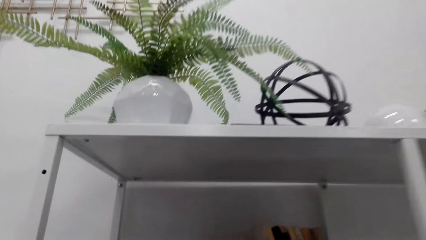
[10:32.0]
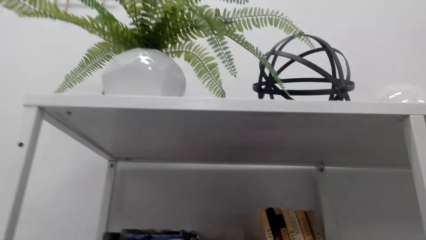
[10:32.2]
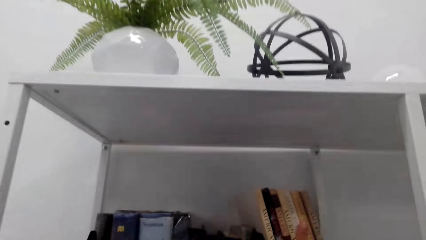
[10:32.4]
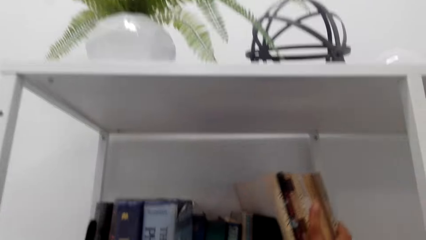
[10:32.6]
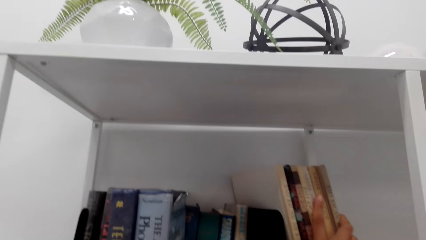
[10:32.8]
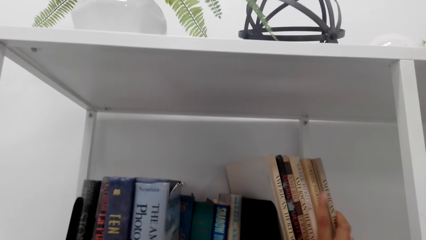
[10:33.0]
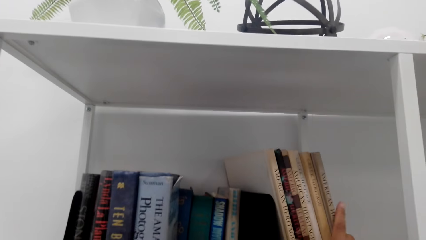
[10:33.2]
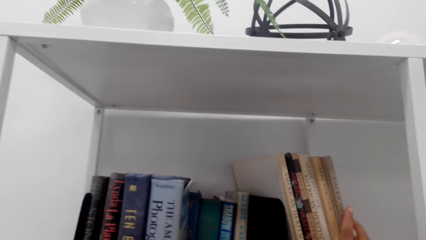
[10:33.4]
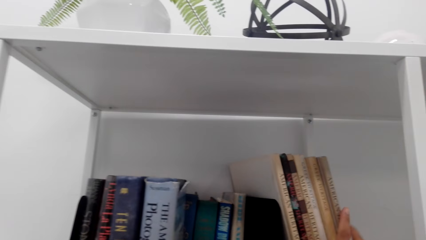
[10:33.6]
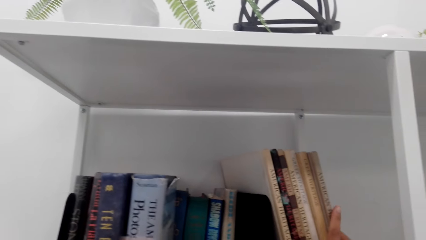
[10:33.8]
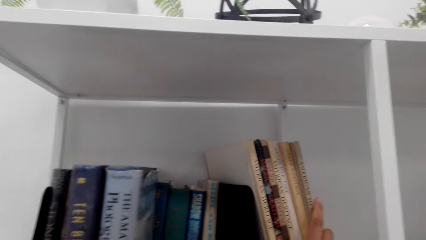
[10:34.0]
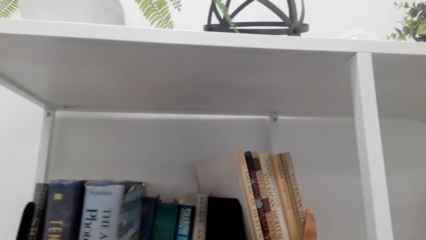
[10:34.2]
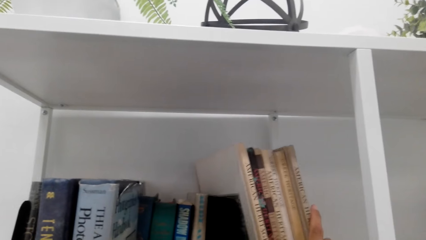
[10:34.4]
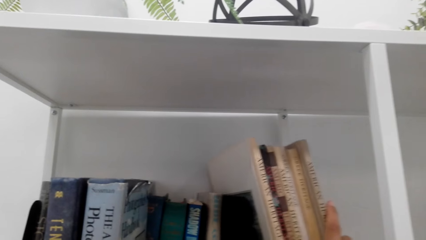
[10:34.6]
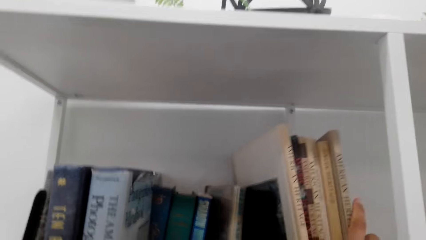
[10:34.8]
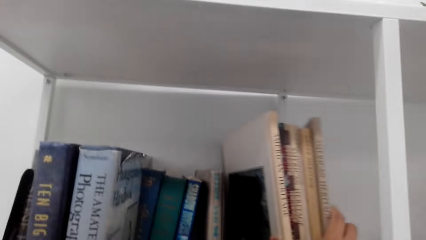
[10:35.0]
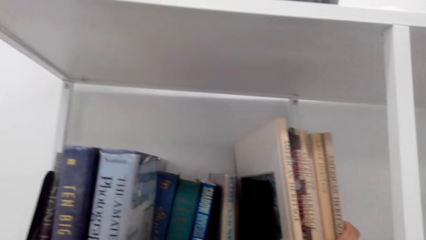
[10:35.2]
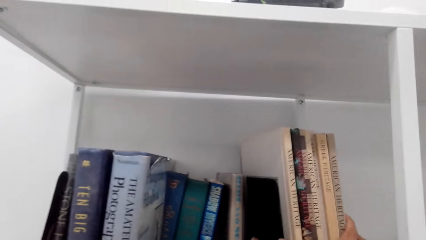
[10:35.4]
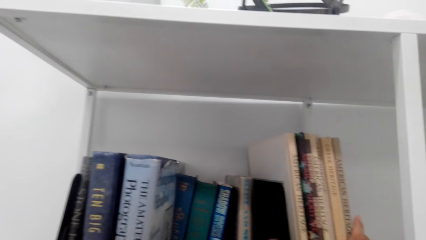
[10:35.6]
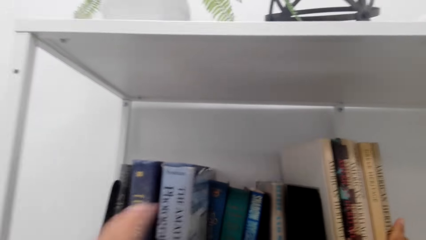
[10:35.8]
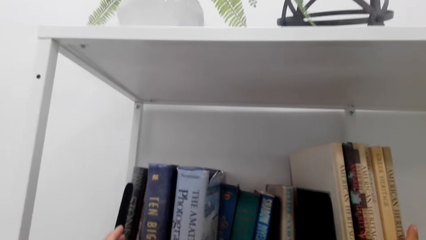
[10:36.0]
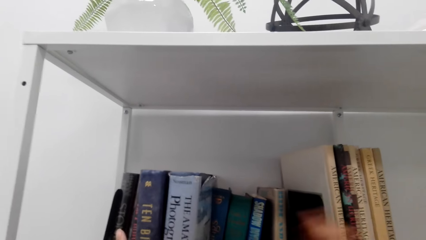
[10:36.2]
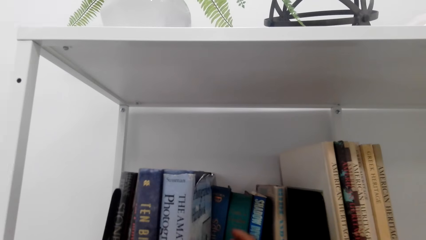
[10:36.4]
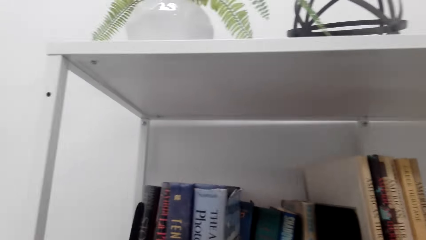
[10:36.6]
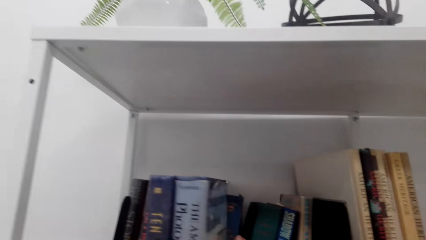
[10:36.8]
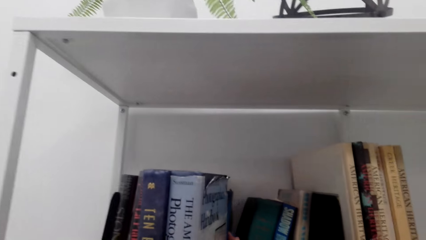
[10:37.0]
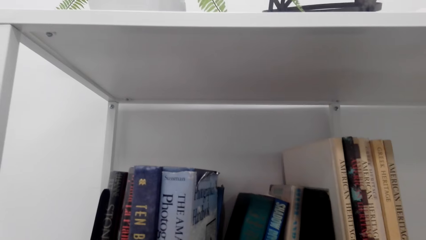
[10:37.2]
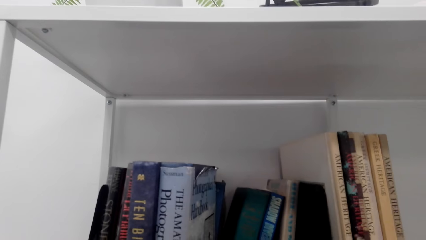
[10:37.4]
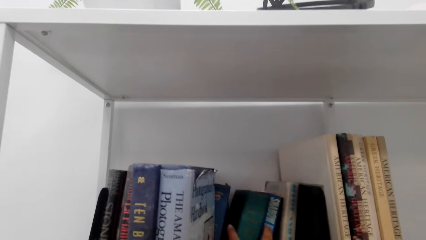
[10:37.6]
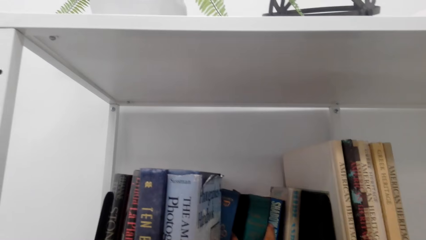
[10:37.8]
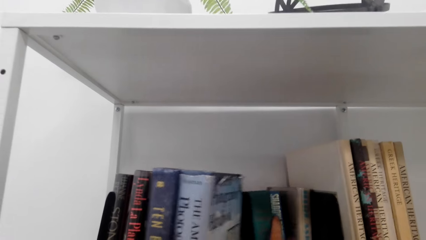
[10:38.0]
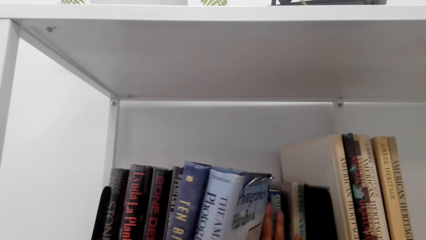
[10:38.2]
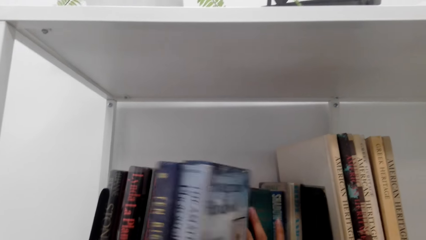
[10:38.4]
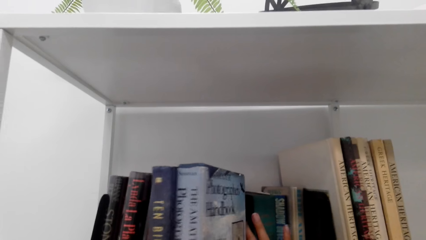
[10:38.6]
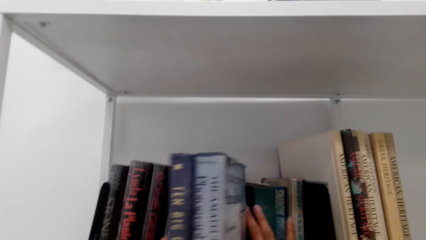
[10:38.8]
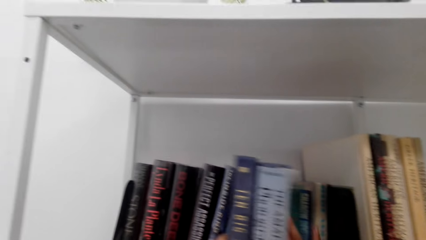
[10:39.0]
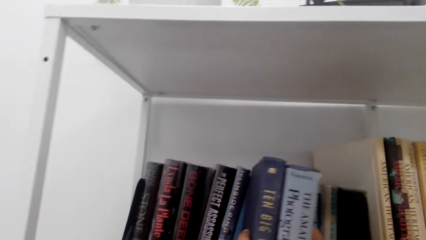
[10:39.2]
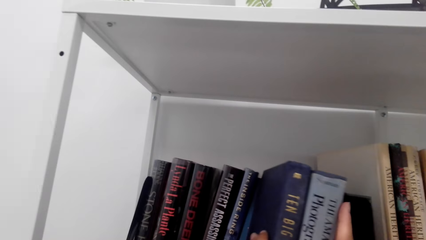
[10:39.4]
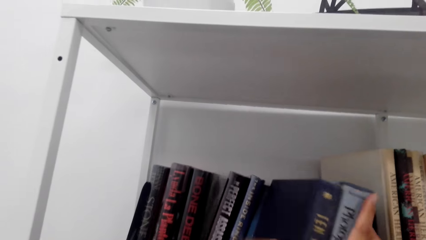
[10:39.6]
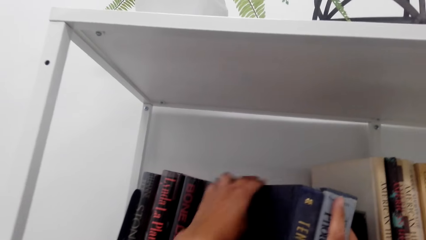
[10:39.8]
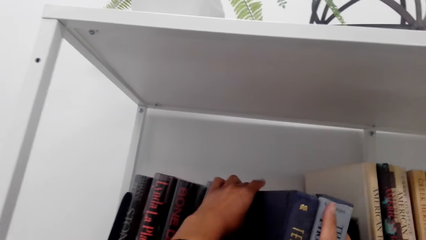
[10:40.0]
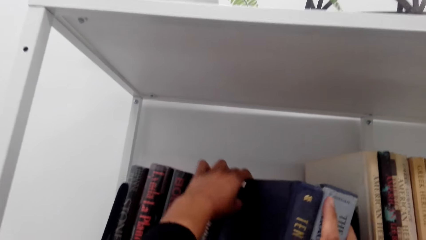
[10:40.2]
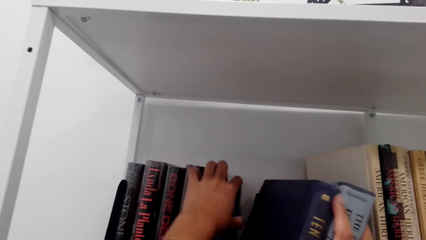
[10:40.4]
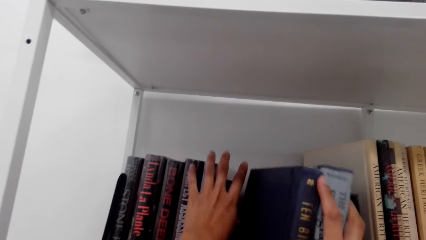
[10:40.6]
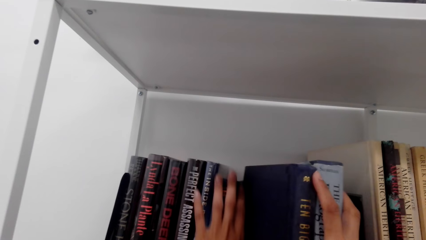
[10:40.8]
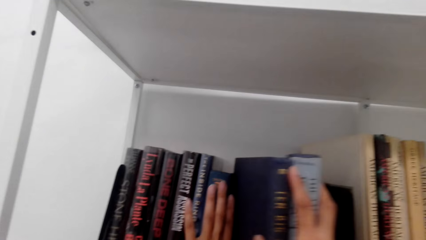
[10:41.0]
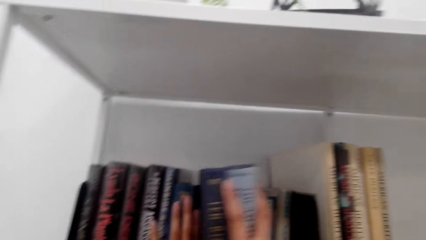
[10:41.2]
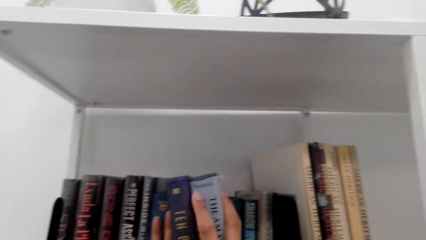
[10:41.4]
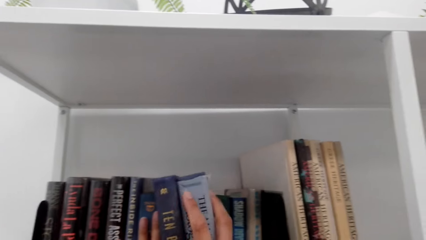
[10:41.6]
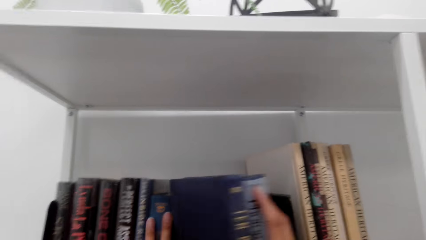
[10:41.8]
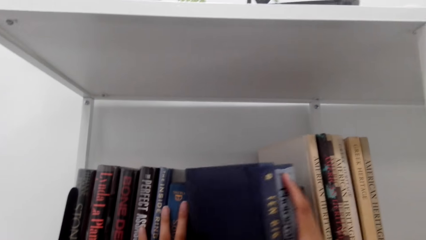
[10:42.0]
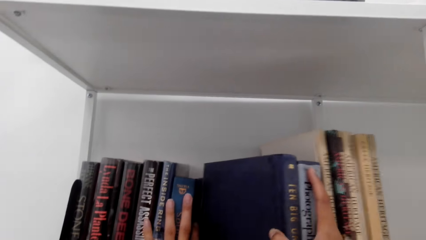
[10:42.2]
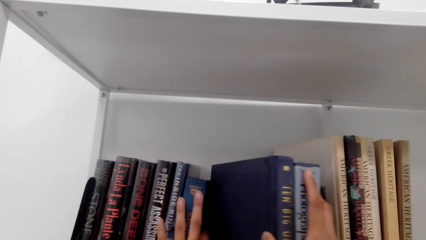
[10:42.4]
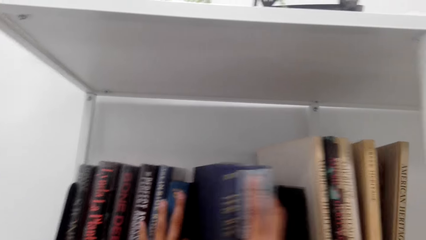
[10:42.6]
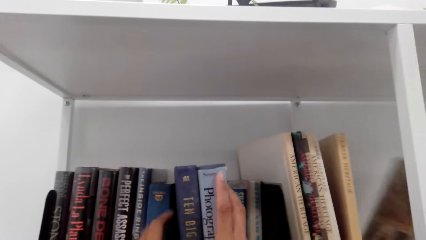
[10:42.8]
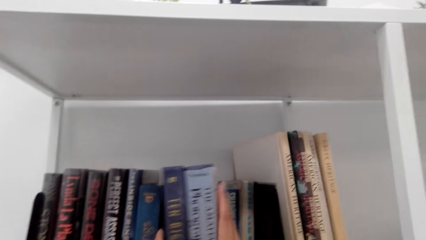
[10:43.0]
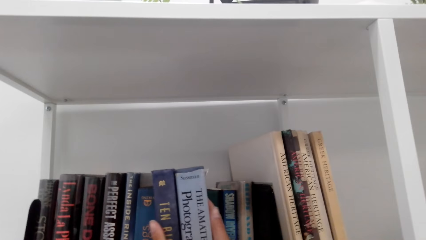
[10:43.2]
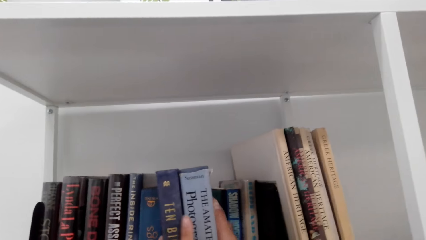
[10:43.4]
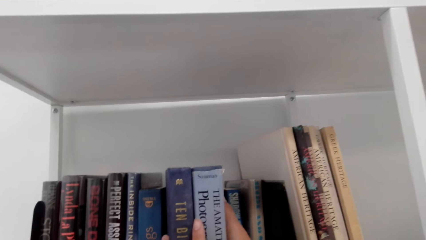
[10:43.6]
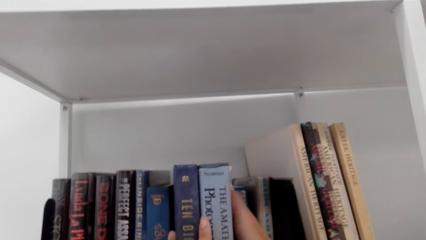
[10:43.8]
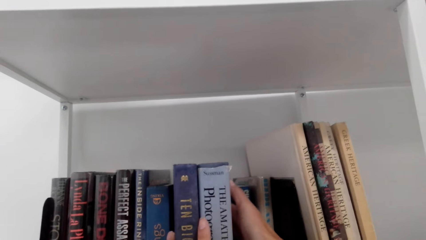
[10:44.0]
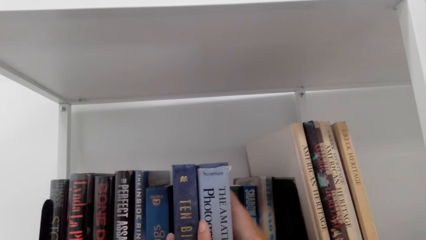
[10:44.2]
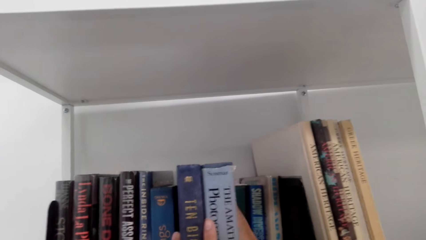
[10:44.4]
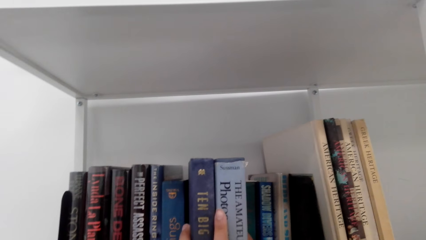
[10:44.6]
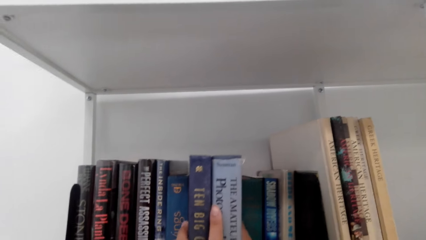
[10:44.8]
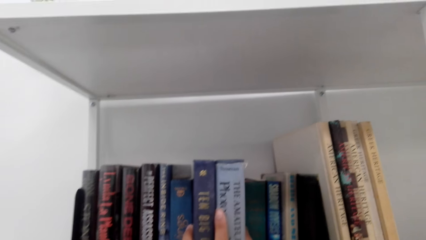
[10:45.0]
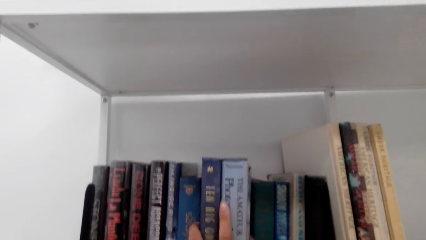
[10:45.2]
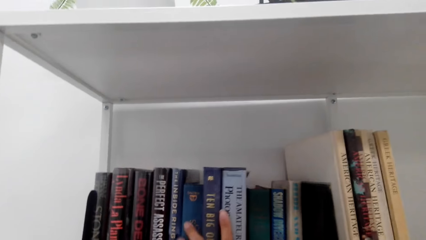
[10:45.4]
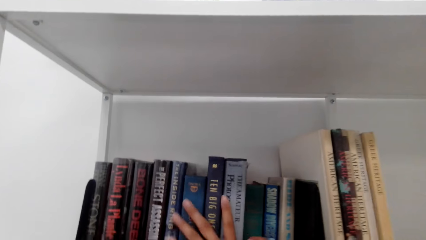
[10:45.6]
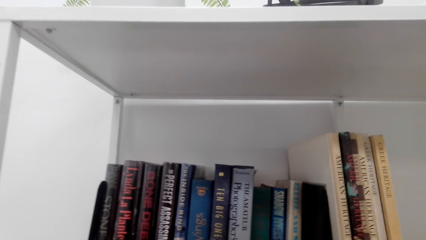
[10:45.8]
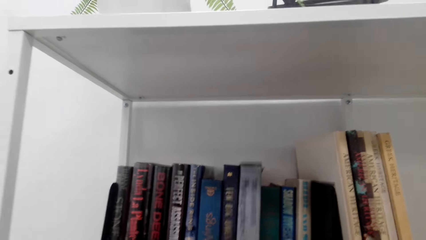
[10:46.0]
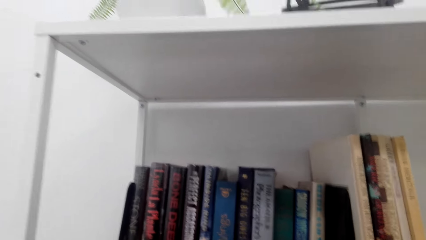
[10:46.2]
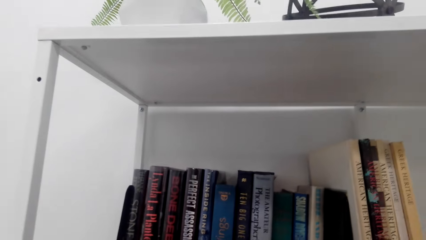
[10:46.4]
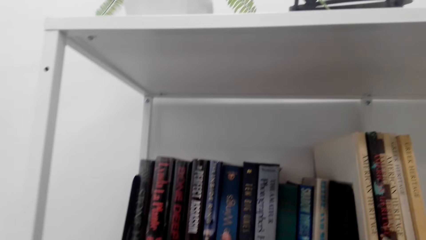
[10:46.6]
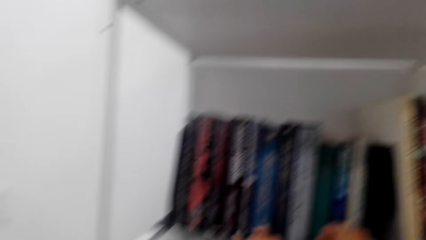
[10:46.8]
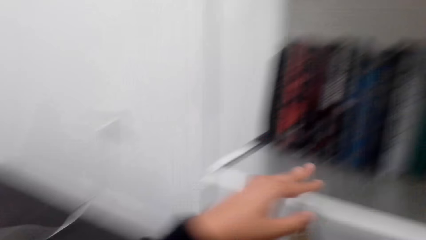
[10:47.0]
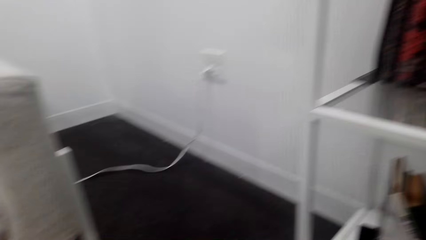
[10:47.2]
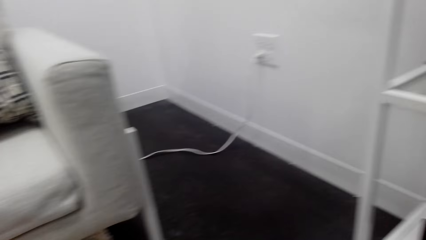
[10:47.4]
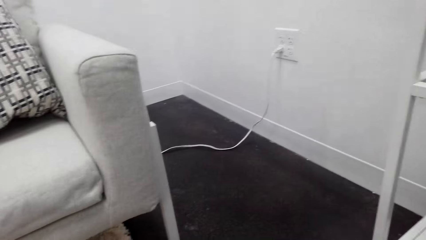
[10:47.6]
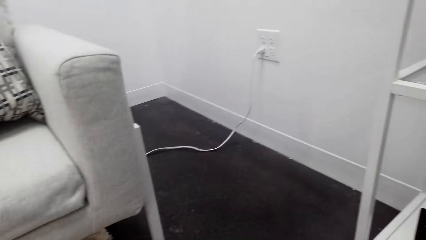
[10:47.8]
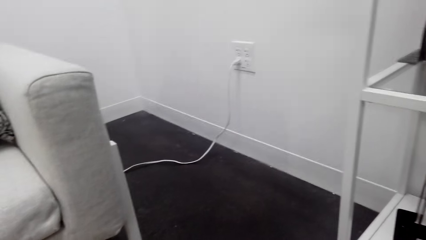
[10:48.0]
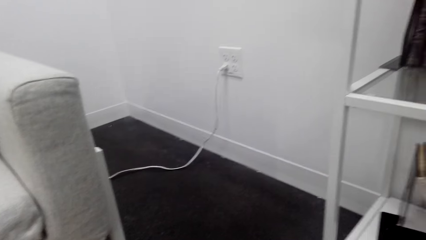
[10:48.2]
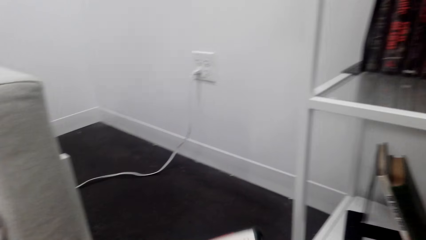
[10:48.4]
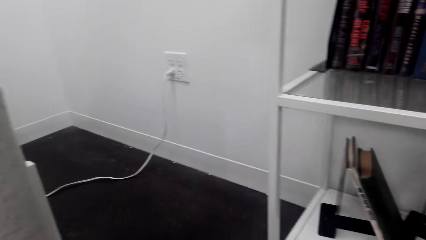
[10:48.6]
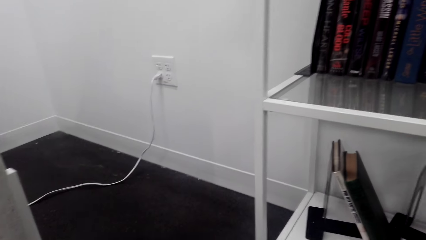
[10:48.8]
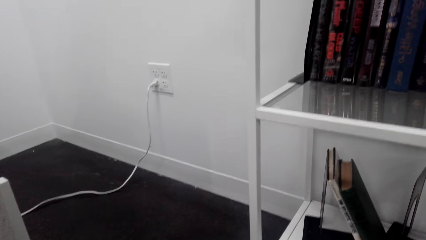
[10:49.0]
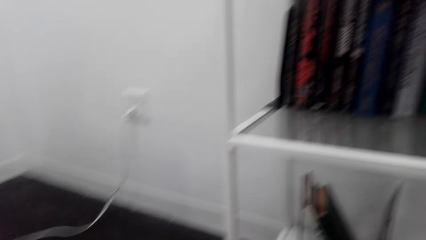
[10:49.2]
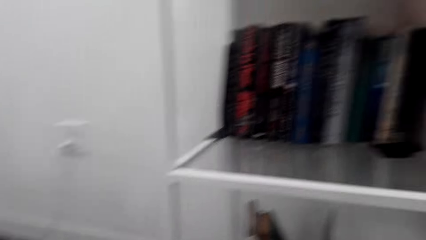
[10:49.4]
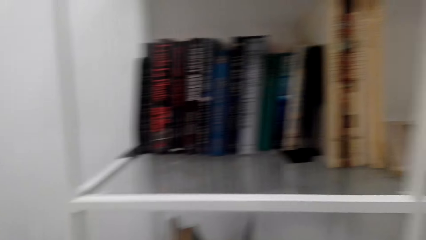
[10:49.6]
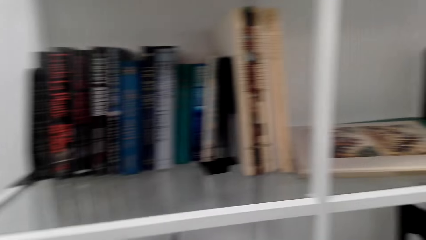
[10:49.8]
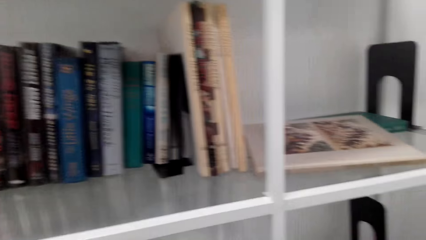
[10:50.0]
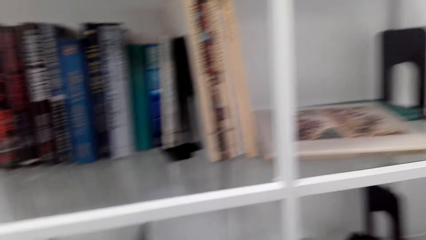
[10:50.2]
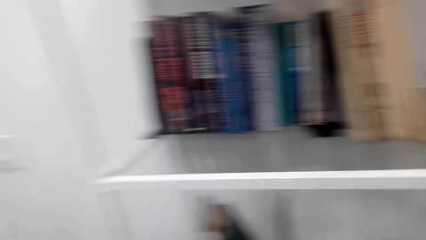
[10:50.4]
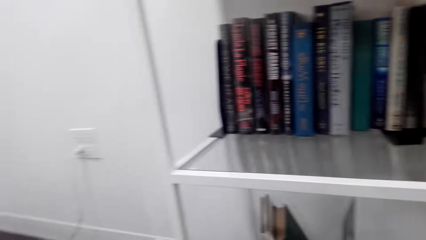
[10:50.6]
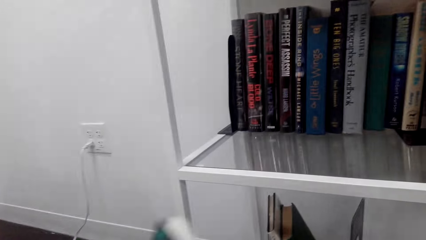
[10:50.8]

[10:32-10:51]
The camera wearer picks books on a table or from the floor.
